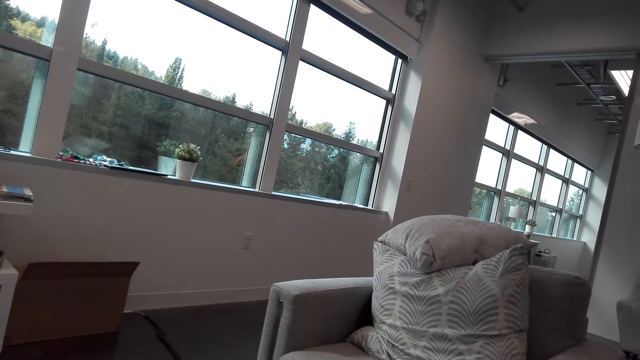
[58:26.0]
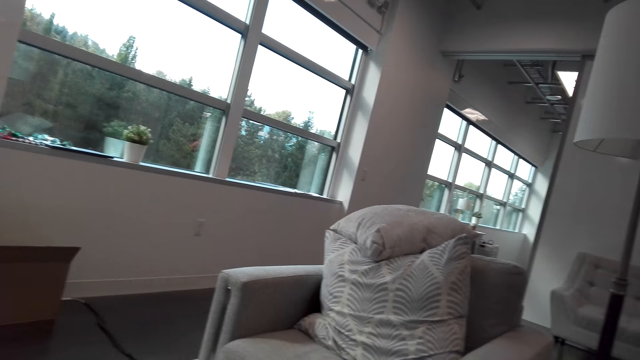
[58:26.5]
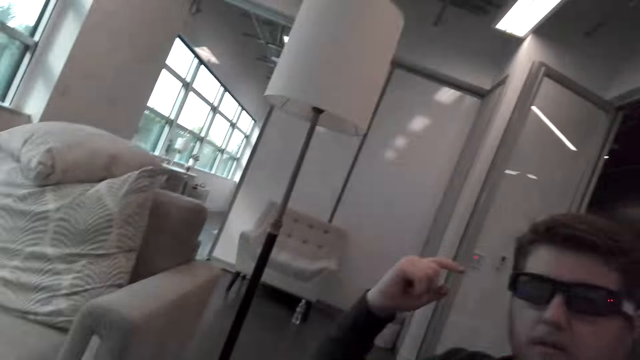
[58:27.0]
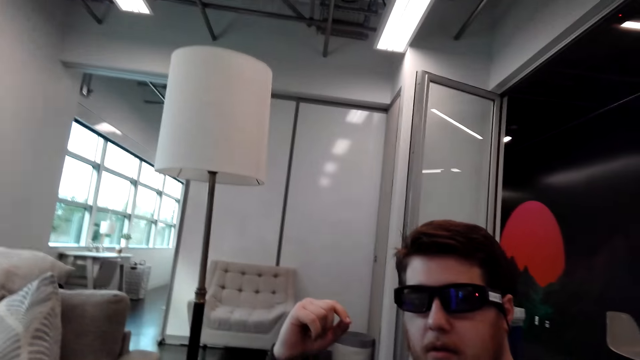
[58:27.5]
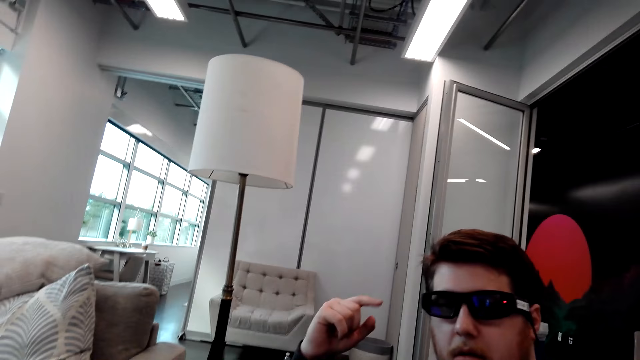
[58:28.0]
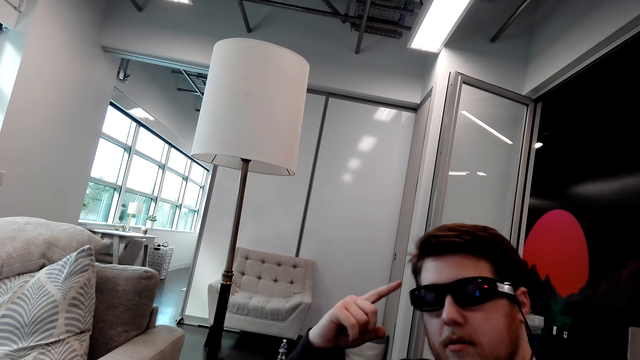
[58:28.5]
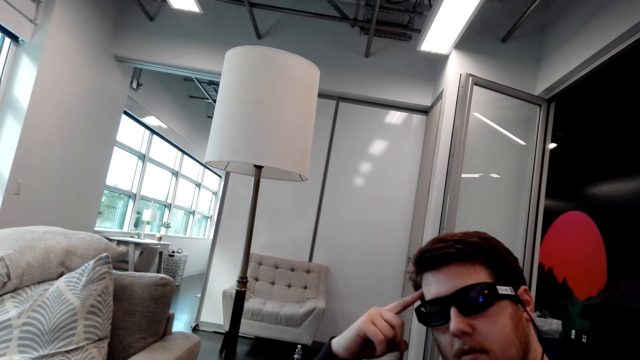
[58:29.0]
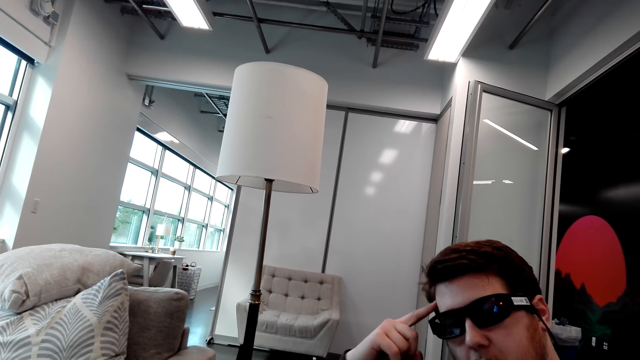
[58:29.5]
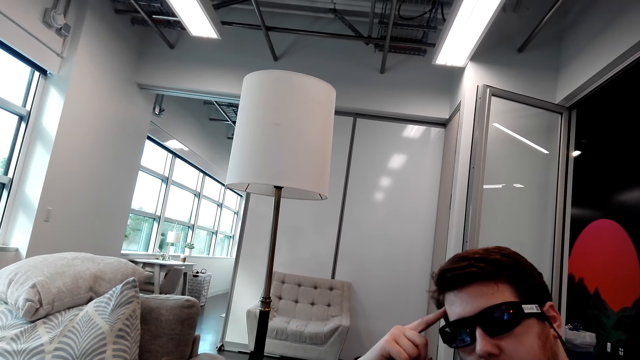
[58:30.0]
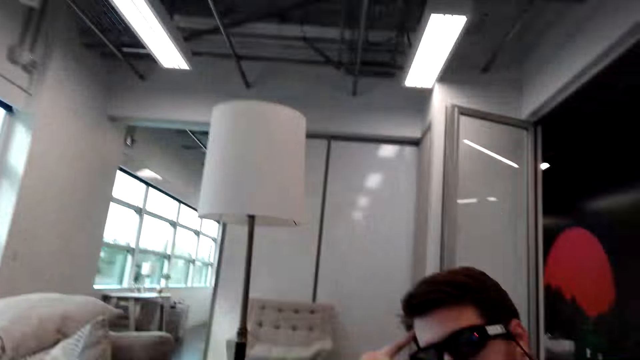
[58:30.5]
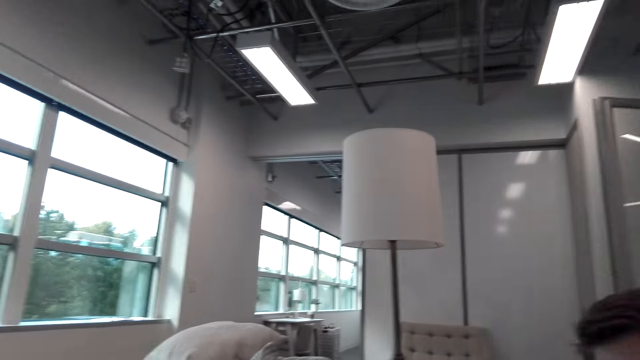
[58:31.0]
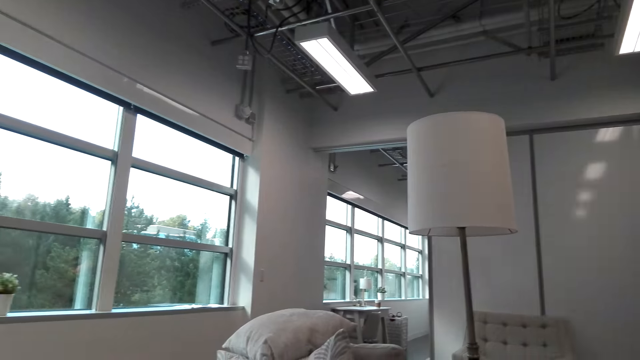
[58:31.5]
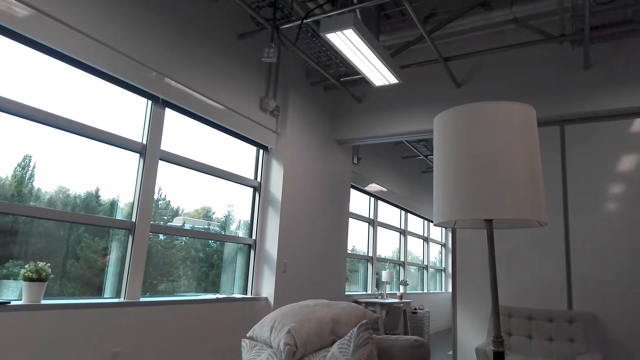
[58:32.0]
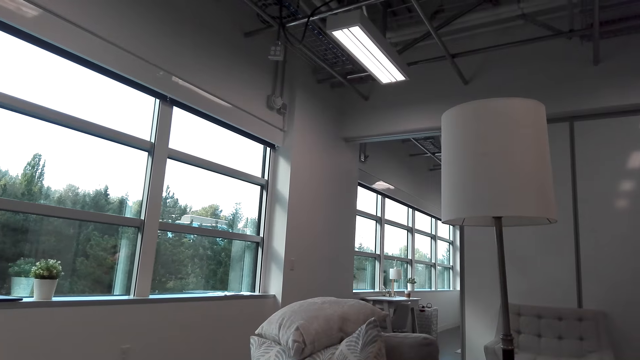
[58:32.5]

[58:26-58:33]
The person supports the head.
